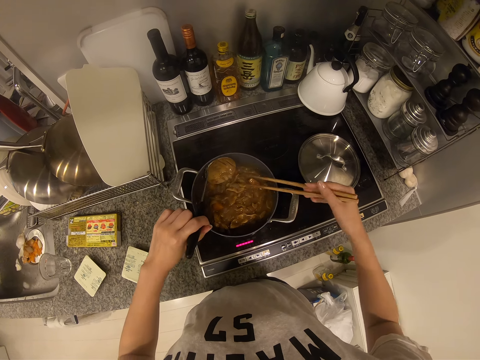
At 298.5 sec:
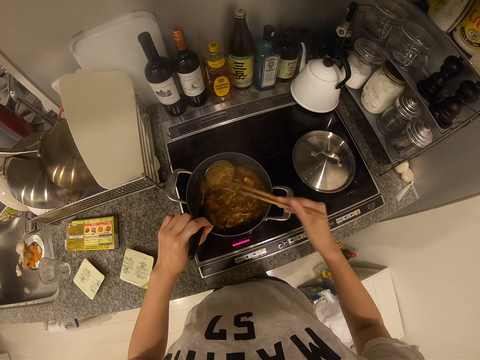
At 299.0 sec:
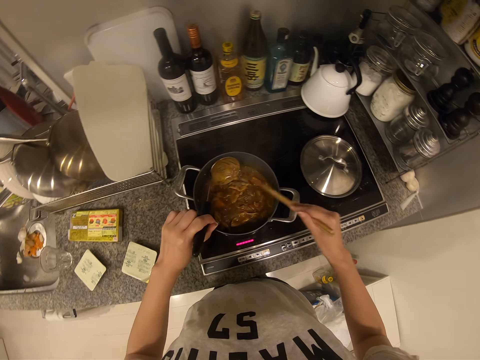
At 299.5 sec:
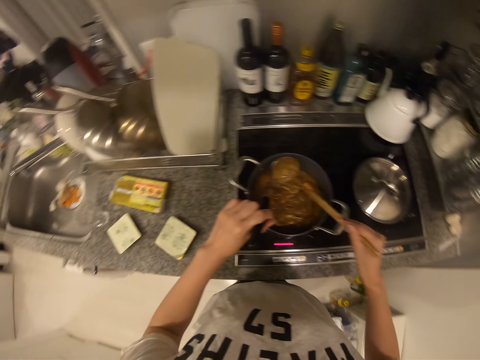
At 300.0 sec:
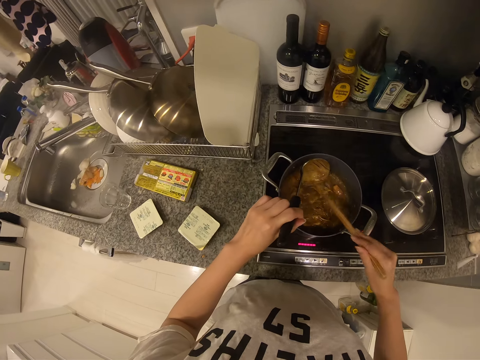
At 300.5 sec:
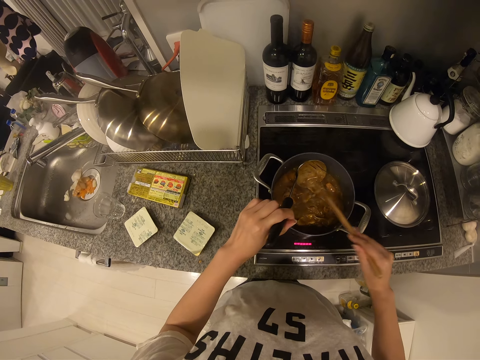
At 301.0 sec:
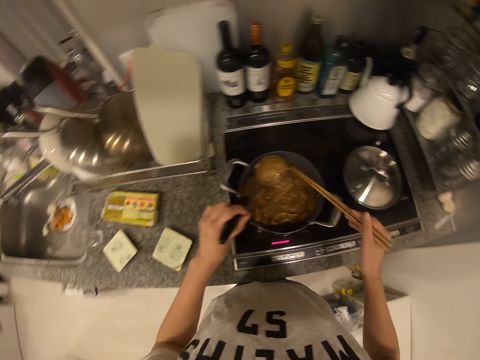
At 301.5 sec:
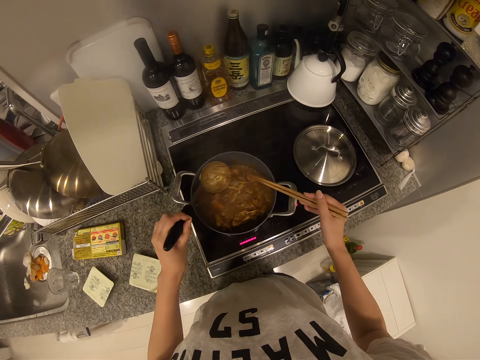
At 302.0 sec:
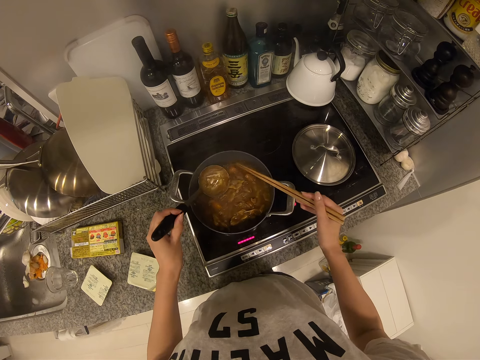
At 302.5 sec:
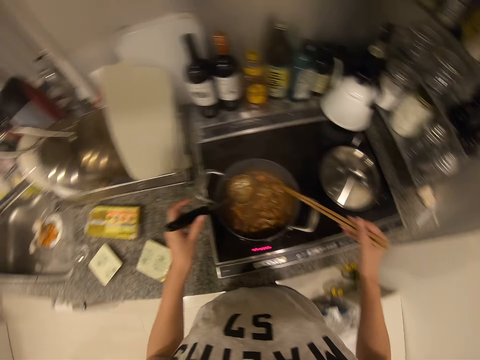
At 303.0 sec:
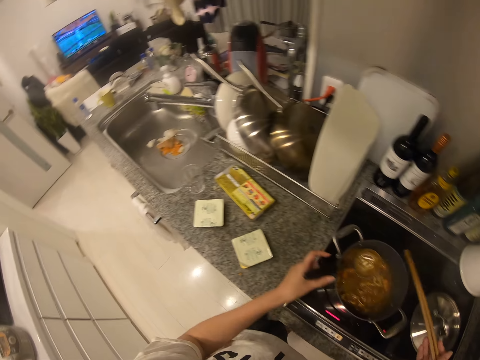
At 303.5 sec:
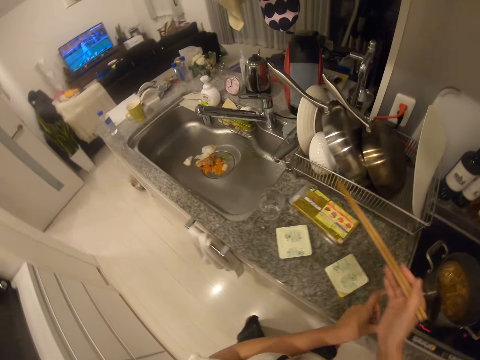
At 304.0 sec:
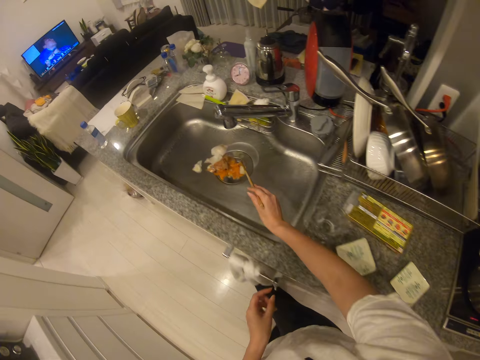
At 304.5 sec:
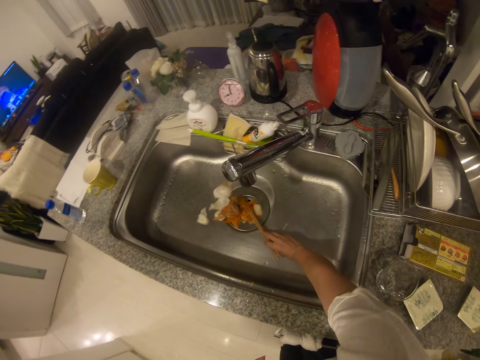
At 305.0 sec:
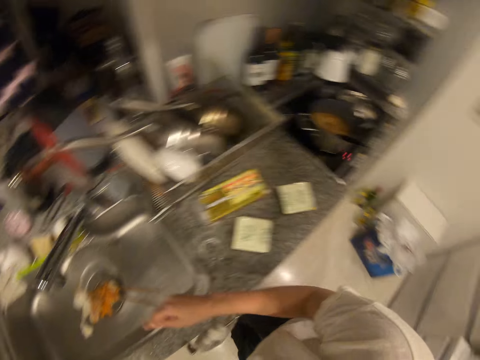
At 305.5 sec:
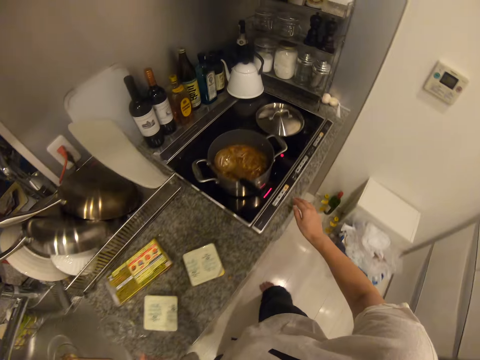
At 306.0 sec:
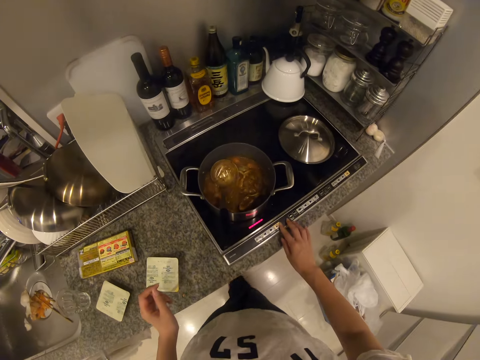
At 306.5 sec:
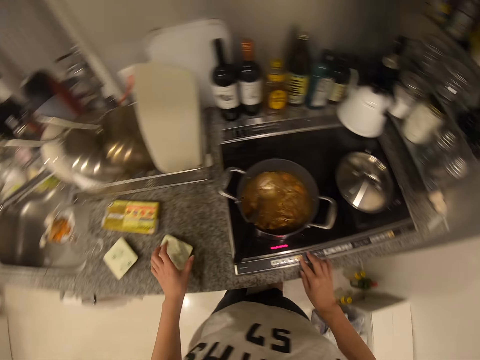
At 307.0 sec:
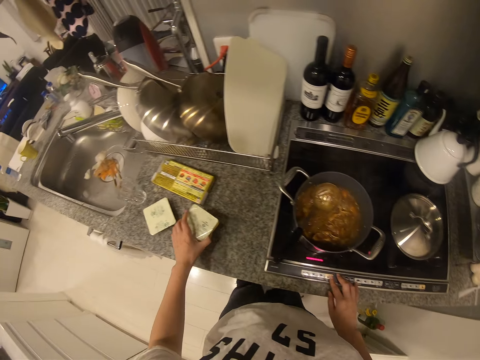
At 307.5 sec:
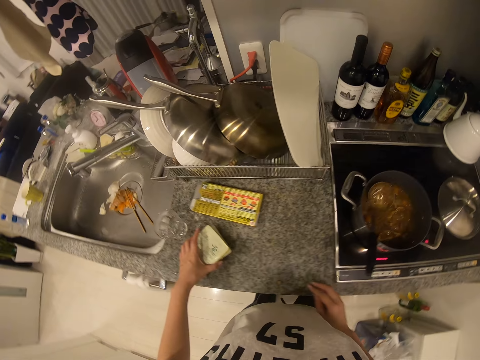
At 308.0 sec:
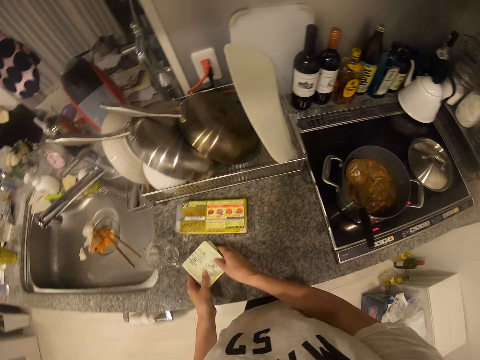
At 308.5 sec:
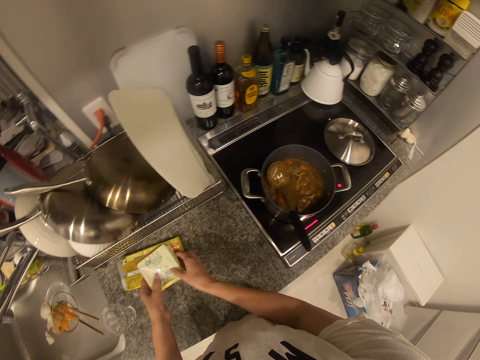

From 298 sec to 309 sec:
The camera wearer removes food remnants from the serving spoon with the chopstick. They drop the spoon in the pot. They walk. They drop the chopstick in the sink. They walk. They operate the cooker. They pick up a seasoning. They drop the seasoning on another seasoning. They move something. They pick up both seasonings. They drop both seasonings on a carton.

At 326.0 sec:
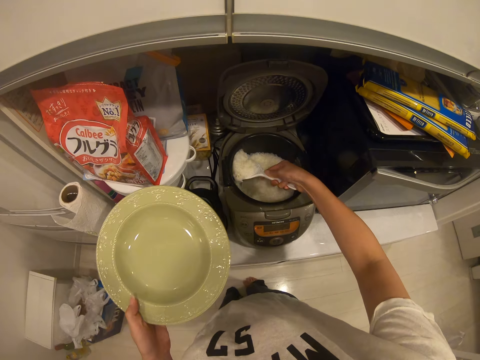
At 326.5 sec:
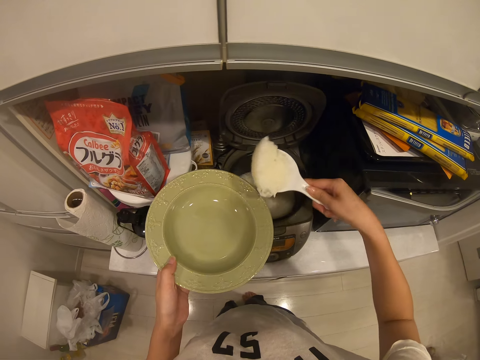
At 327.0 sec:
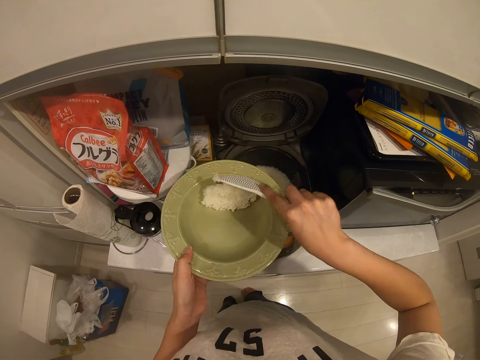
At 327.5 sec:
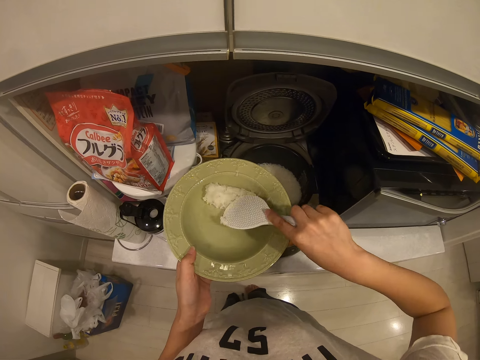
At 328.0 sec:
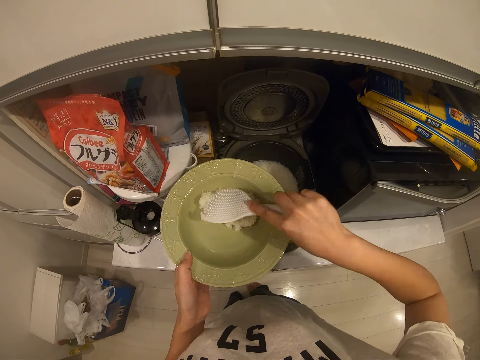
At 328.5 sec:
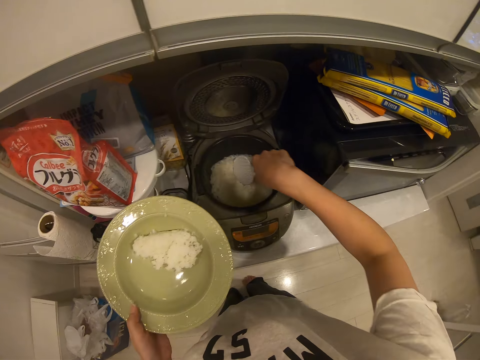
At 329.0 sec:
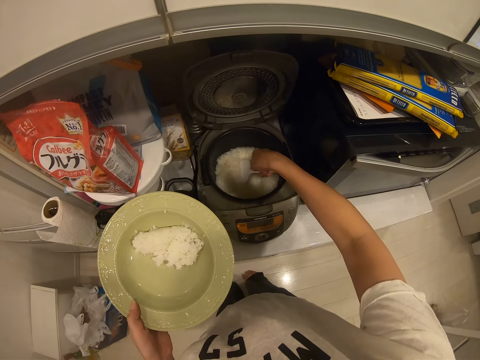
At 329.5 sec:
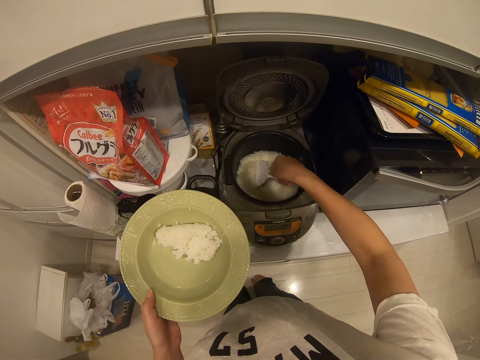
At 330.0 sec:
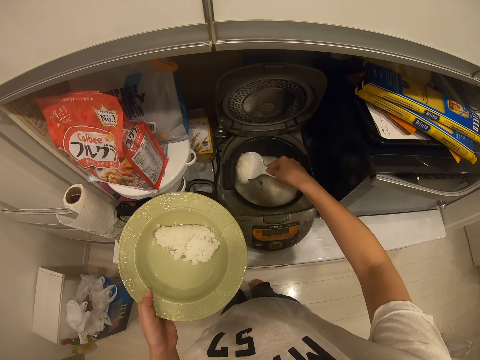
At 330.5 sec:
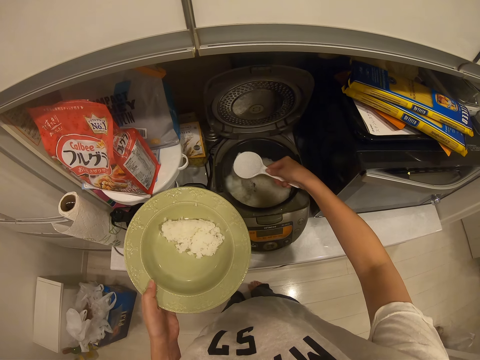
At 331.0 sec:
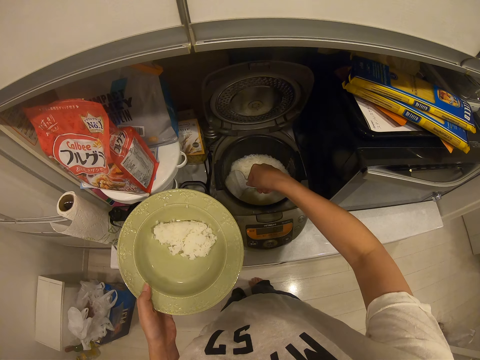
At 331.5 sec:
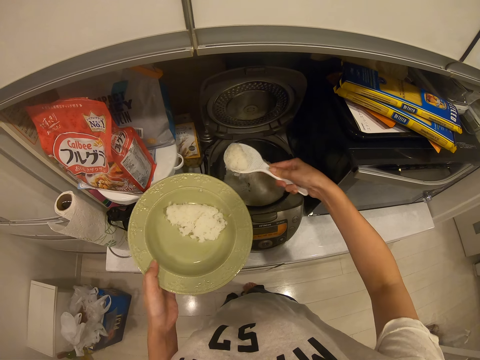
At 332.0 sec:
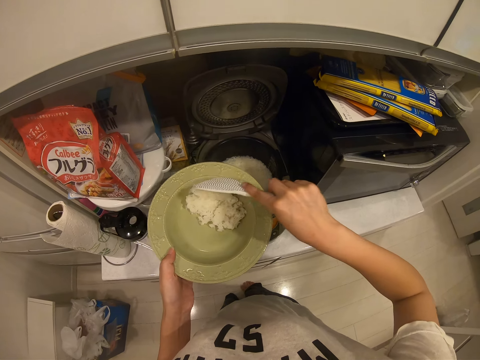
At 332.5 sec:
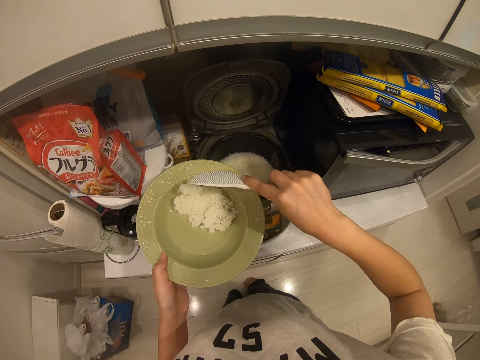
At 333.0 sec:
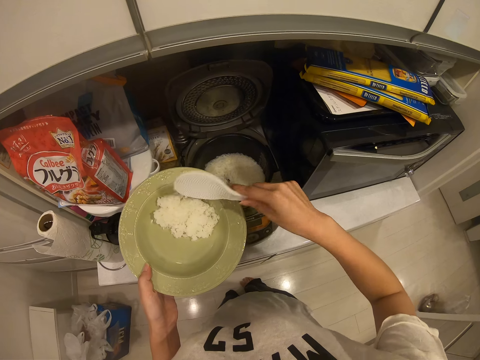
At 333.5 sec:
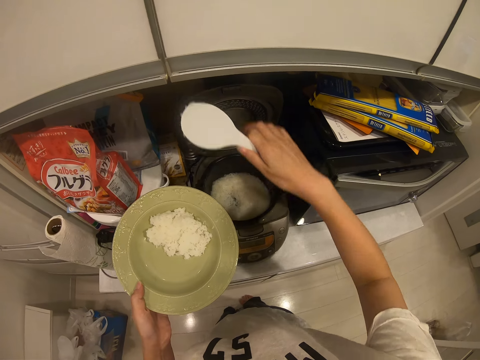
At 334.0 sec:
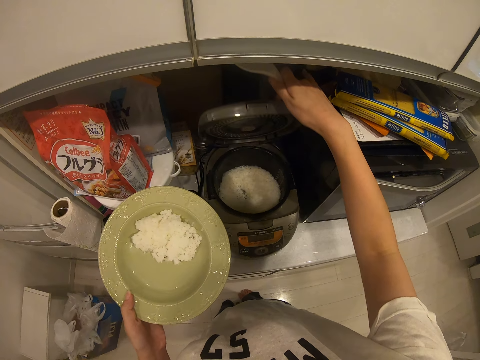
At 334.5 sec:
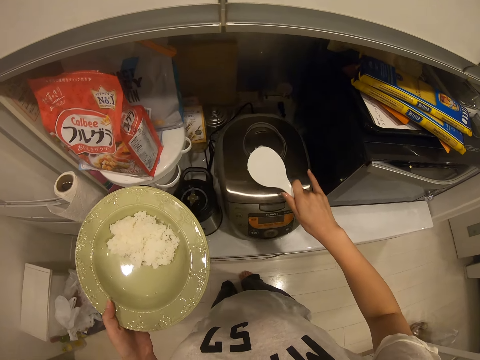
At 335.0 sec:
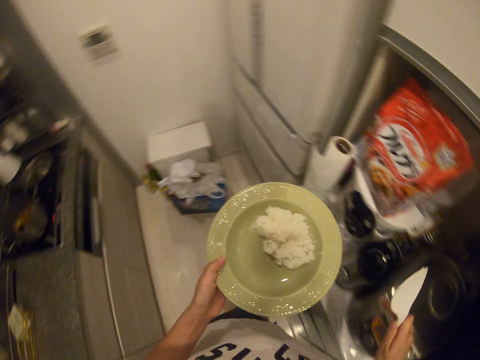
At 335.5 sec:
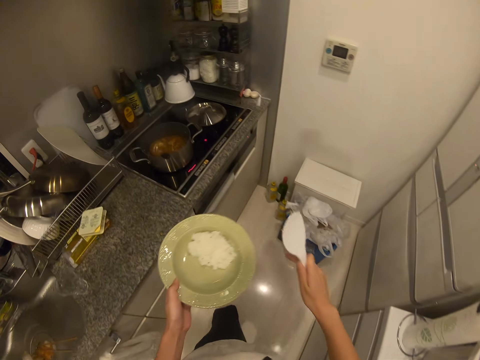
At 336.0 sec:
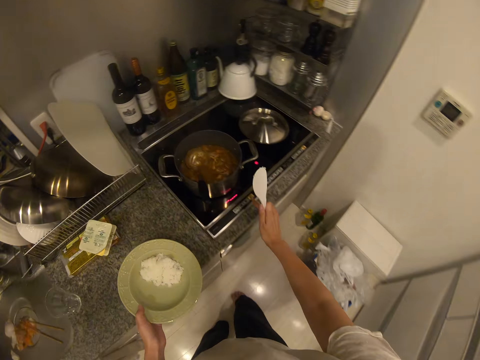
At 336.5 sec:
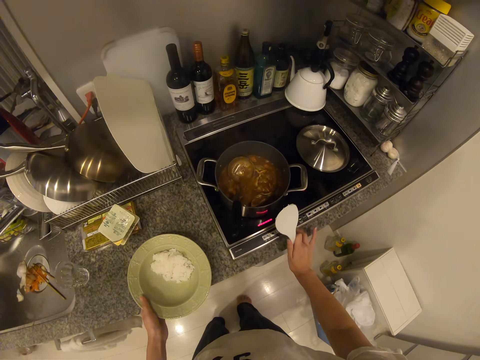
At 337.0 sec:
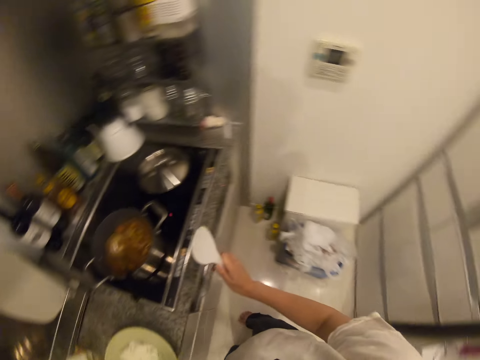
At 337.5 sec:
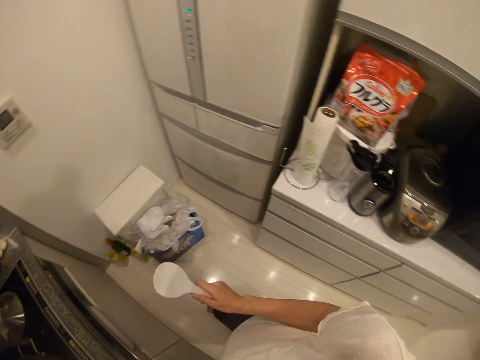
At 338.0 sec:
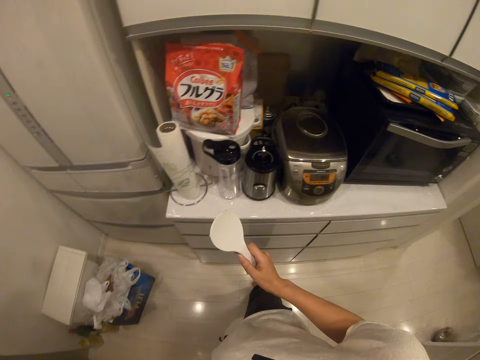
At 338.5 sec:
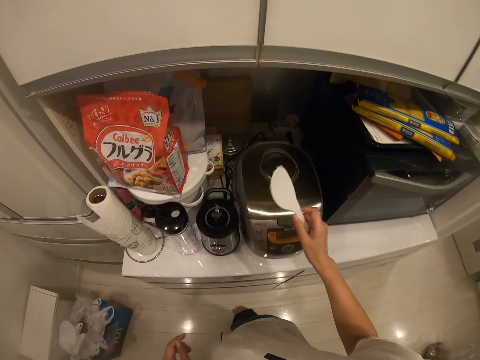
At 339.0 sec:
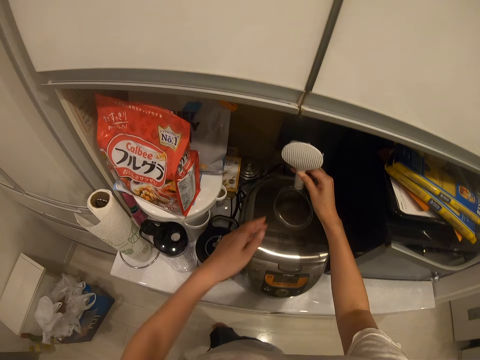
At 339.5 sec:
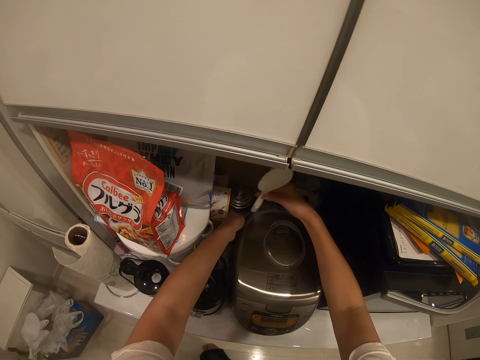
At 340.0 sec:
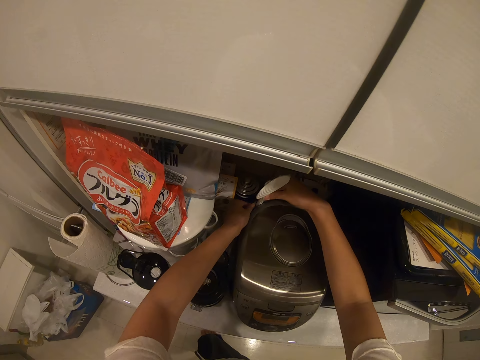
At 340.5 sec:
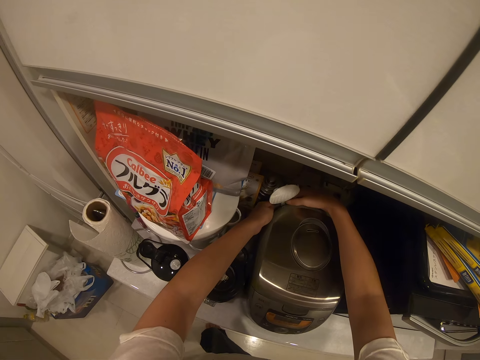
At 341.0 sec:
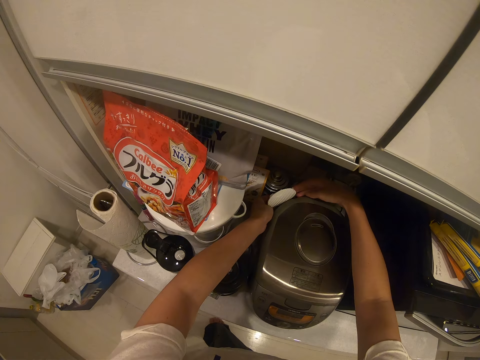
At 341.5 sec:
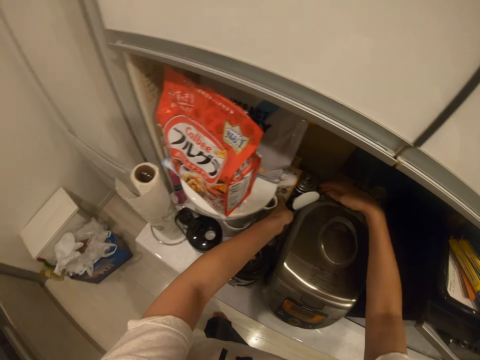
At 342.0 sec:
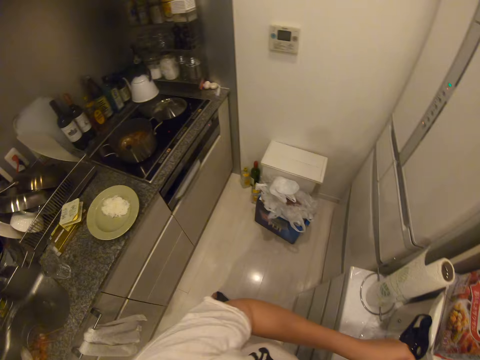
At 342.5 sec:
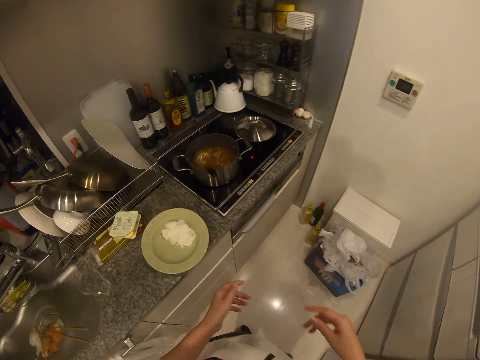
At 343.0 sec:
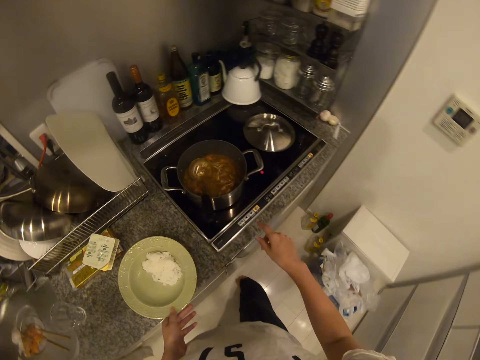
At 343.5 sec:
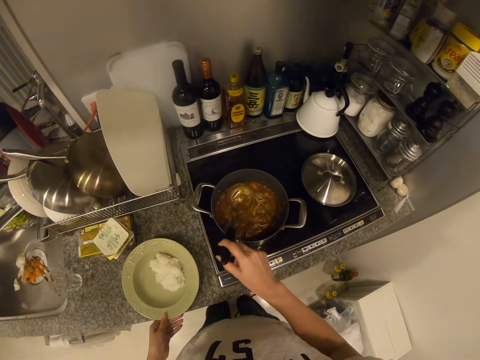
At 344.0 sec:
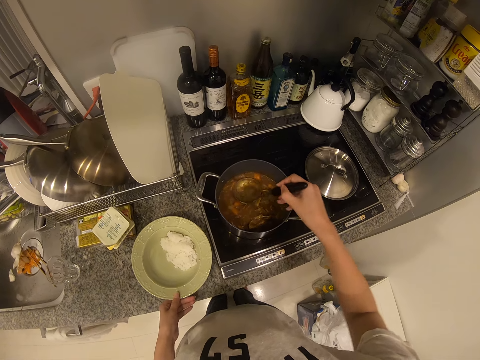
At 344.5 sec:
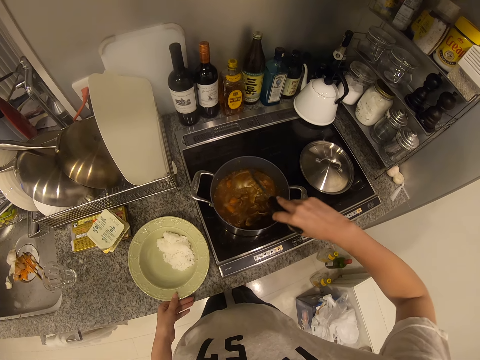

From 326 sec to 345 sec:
The camera wearer scoops the rice. They pour the rice into the plate and spread the rice in the plate with the spoon. They scoop some rice from the rice cooker with the spoon. They pour the rice into the plate and spread the rice in the plate with the spoon. They close the rice cooker. They walk. They drop the plate on the counter. They operate the cooker. They put the spoon behind the rice cooker. They walk. They move the plate. They pick up the spoon.
